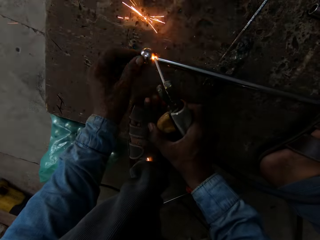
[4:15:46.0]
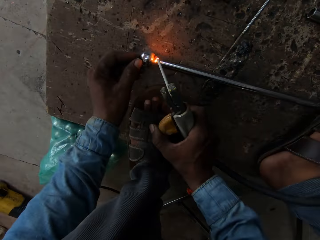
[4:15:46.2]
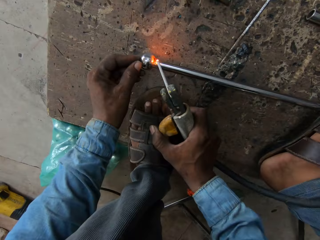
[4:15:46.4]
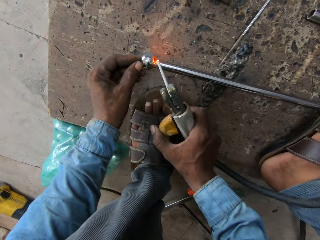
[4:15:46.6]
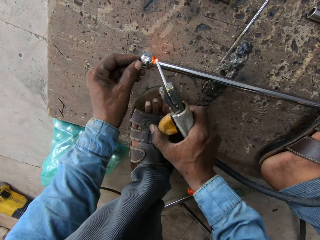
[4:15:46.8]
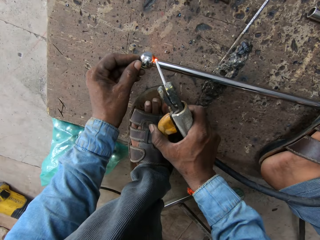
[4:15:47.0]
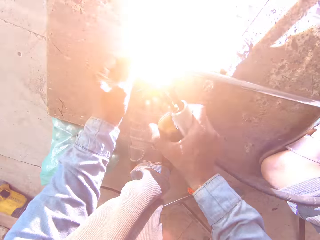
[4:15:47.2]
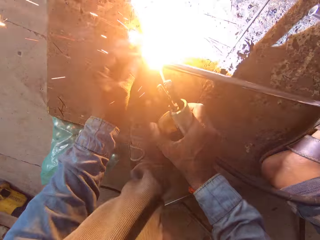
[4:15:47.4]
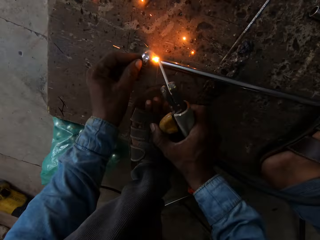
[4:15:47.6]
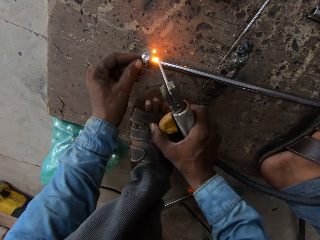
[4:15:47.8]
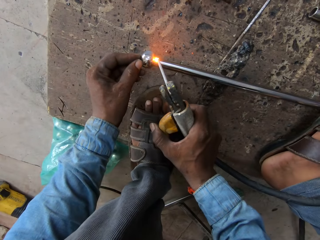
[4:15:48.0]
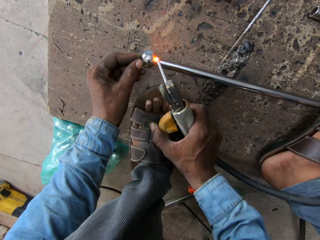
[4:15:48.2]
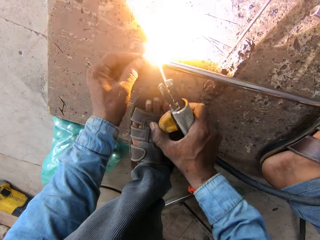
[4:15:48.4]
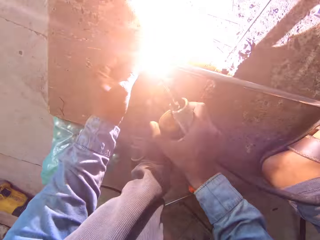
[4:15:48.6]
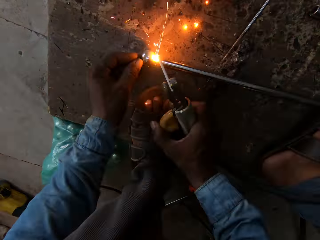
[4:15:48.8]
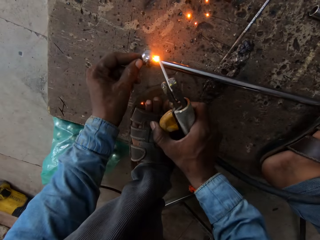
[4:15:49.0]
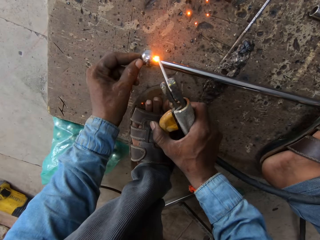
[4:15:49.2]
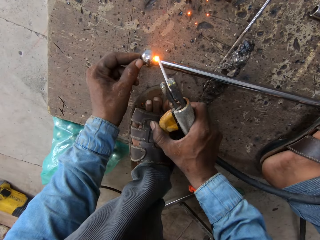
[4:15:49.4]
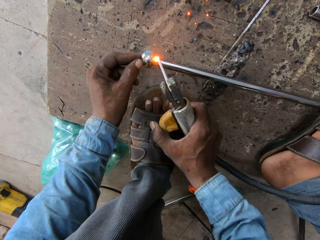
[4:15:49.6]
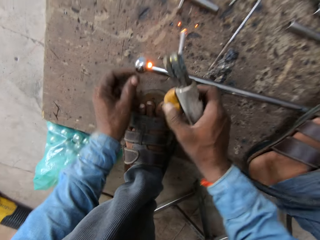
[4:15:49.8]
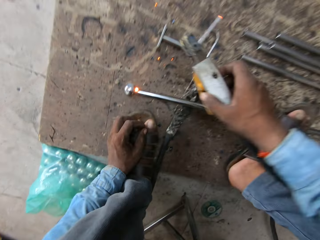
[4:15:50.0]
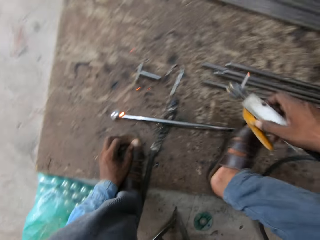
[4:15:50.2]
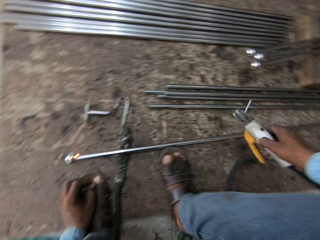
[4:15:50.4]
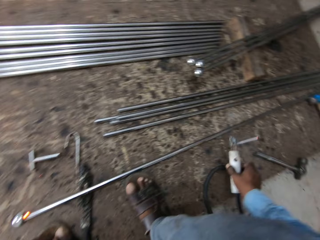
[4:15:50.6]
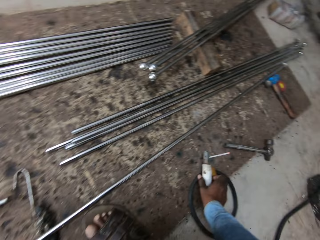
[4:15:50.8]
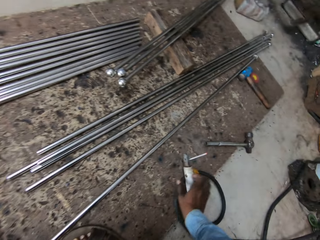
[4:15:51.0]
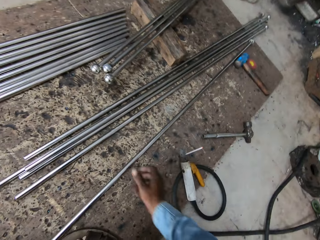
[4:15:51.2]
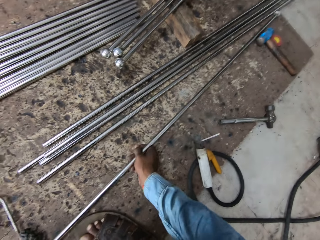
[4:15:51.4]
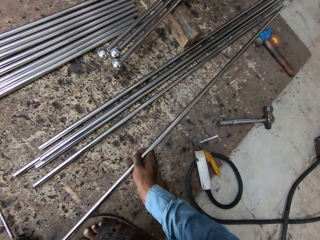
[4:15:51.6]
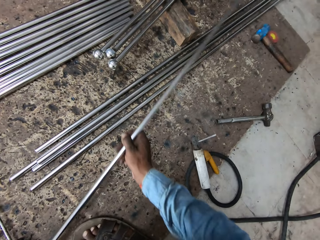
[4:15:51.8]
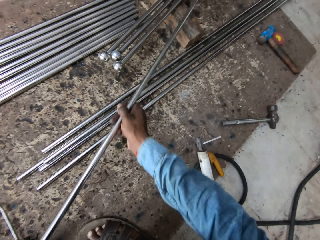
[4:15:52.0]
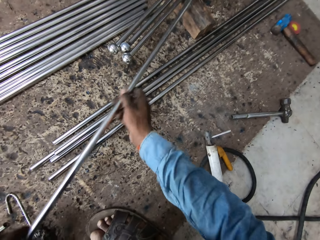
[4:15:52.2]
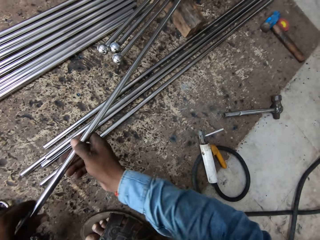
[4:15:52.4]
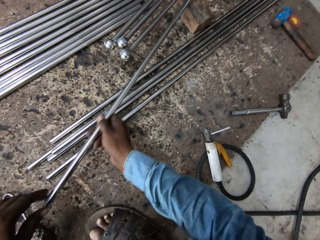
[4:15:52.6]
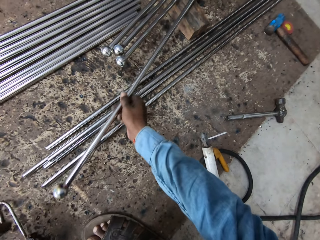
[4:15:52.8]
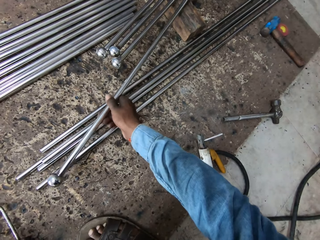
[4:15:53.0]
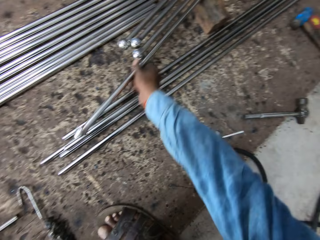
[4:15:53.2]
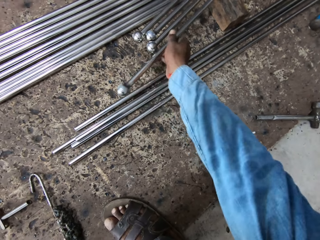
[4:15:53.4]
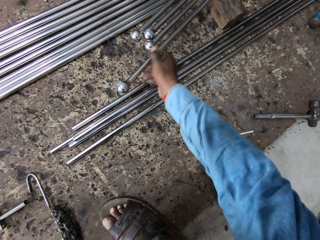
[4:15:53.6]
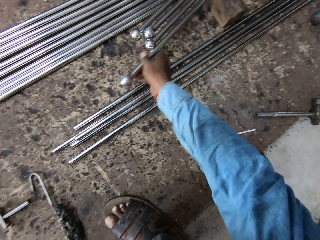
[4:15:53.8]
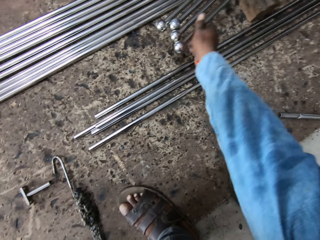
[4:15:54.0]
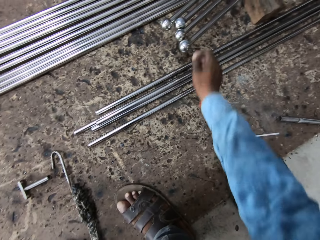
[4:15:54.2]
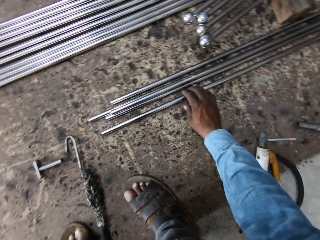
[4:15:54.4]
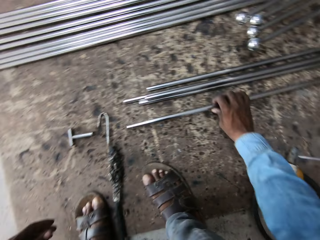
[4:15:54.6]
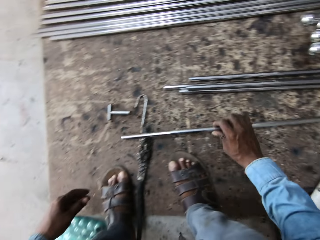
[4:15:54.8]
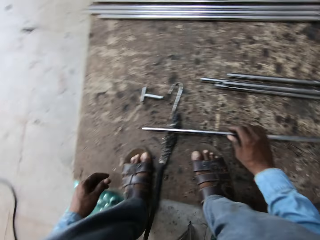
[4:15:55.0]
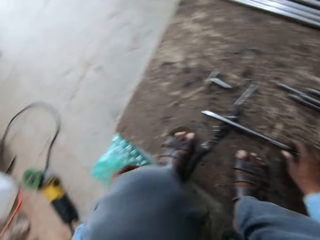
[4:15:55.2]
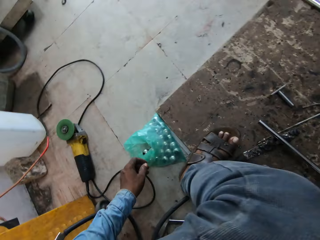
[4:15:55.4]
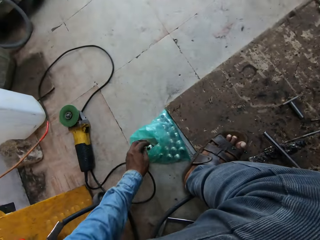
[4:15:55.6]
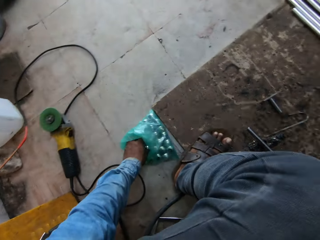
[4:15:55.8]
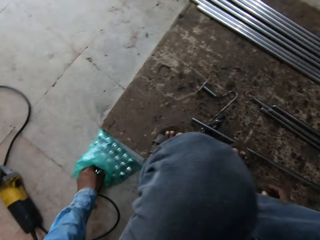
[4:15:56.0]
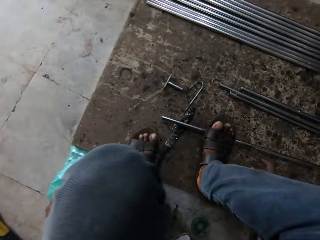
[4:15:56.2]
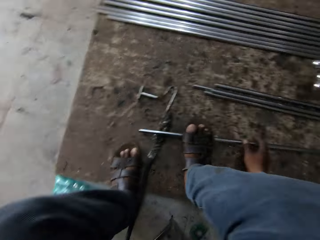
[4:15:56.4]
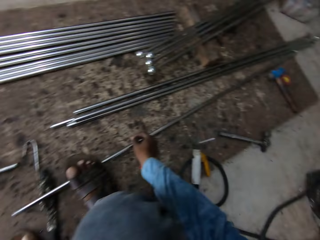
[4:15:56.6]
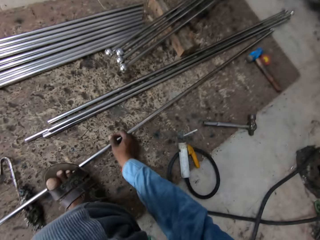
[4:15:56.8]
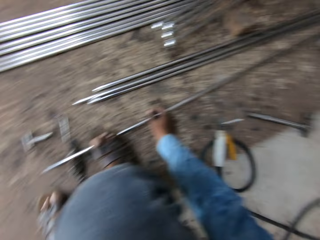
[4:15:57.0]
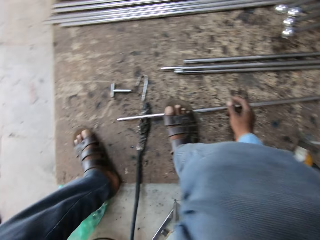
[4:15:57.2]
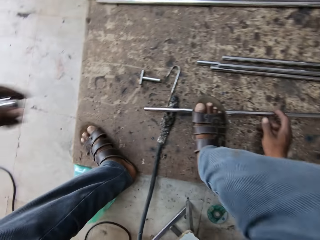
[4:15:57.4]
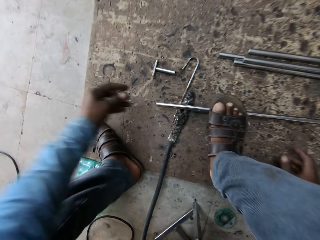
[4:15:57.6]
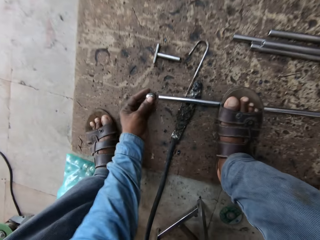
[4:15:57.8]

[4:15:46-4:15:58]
The camera wearer picks up the metal. They put back the iron rod. They take another iron rod. They pick up a ball.

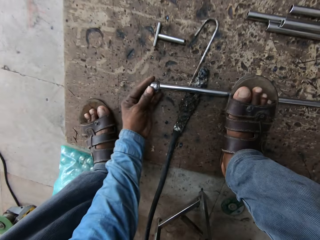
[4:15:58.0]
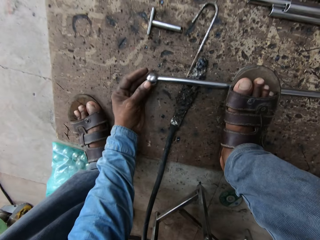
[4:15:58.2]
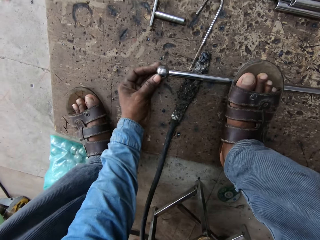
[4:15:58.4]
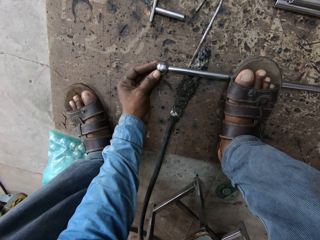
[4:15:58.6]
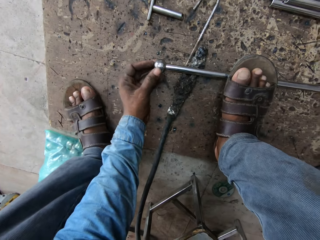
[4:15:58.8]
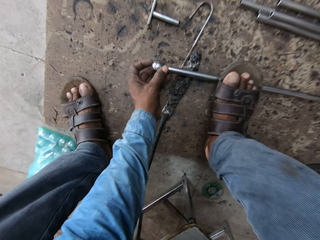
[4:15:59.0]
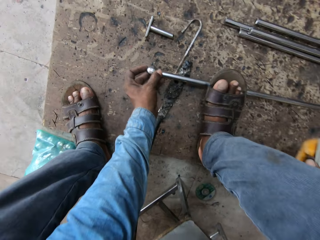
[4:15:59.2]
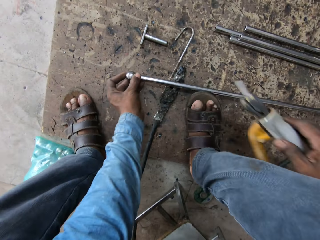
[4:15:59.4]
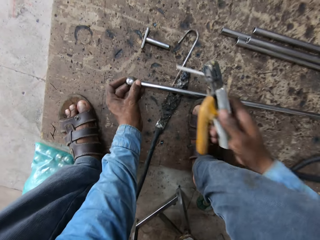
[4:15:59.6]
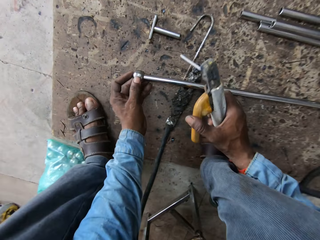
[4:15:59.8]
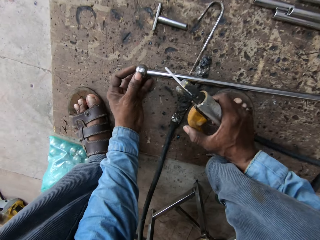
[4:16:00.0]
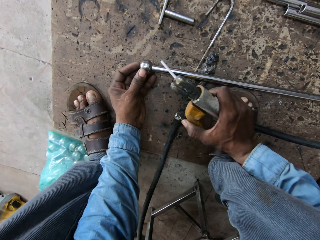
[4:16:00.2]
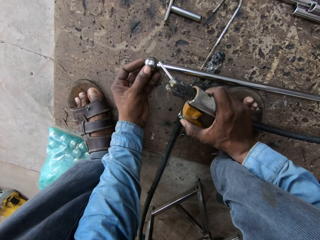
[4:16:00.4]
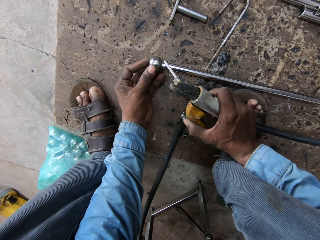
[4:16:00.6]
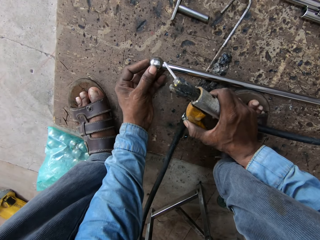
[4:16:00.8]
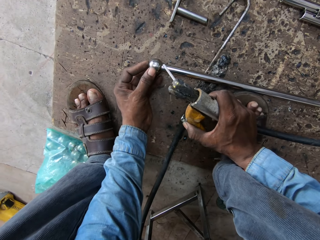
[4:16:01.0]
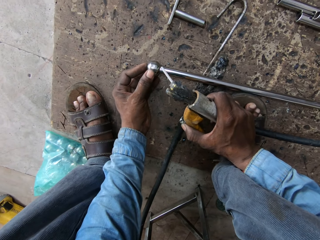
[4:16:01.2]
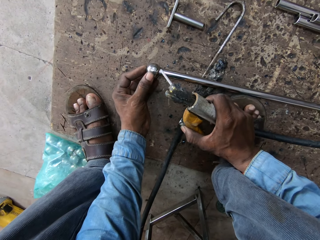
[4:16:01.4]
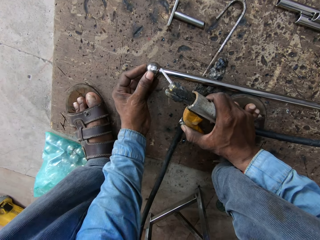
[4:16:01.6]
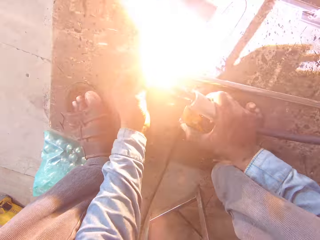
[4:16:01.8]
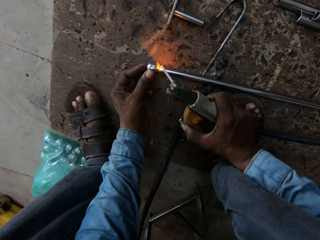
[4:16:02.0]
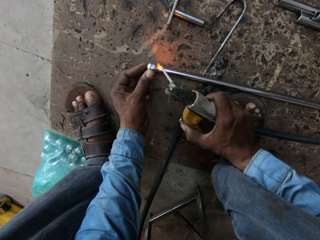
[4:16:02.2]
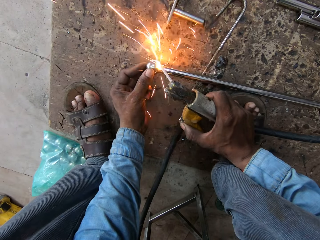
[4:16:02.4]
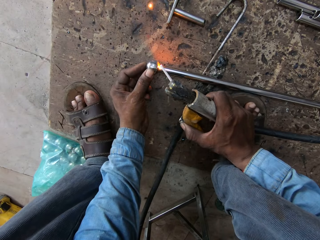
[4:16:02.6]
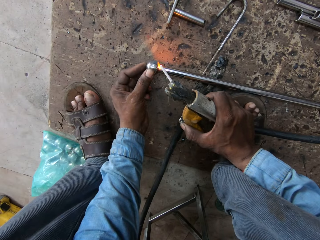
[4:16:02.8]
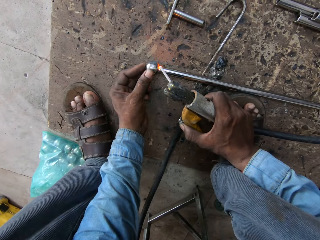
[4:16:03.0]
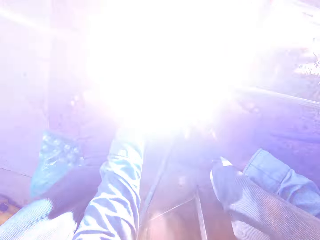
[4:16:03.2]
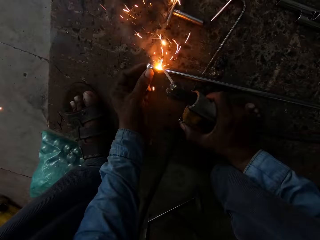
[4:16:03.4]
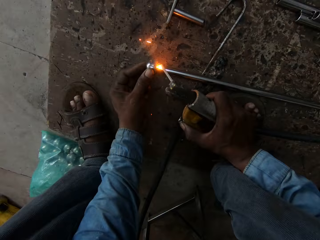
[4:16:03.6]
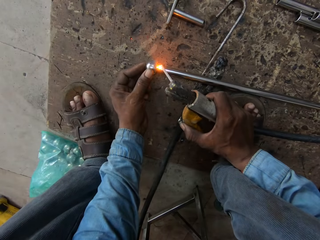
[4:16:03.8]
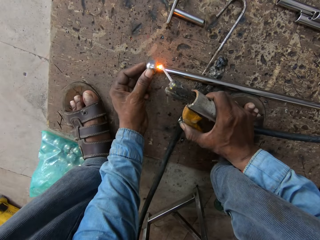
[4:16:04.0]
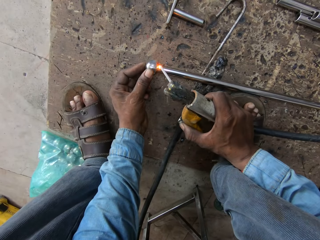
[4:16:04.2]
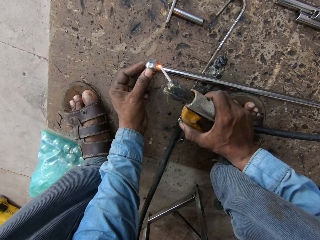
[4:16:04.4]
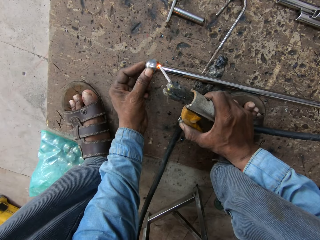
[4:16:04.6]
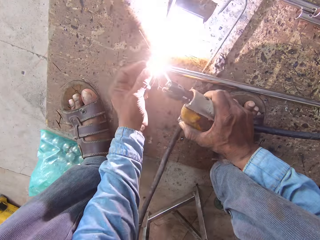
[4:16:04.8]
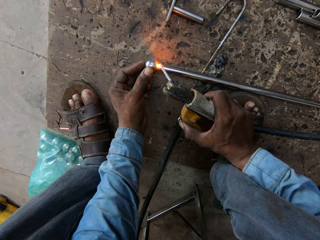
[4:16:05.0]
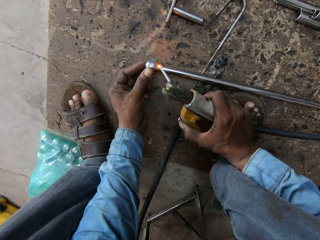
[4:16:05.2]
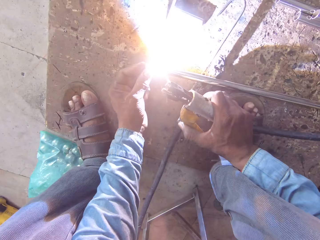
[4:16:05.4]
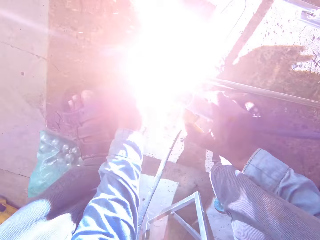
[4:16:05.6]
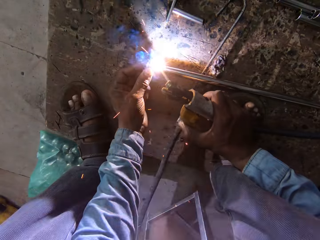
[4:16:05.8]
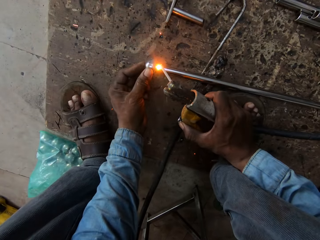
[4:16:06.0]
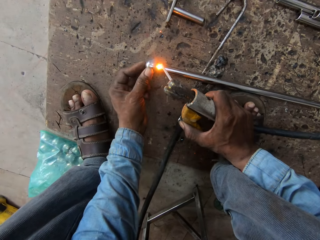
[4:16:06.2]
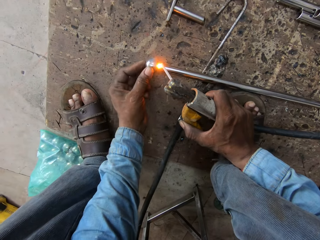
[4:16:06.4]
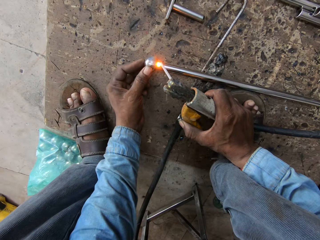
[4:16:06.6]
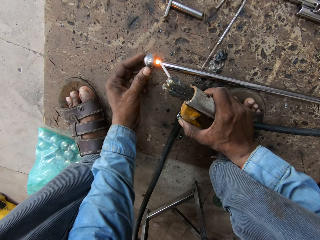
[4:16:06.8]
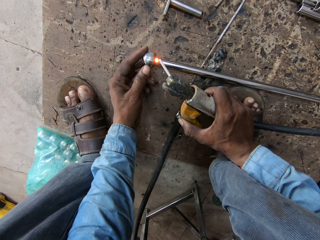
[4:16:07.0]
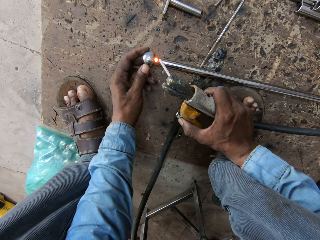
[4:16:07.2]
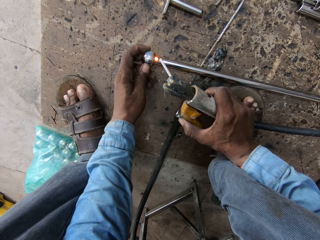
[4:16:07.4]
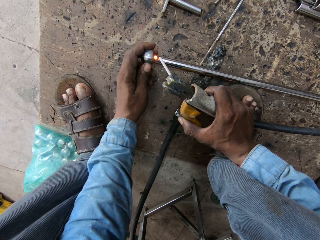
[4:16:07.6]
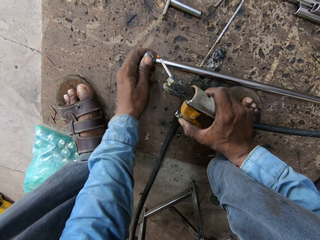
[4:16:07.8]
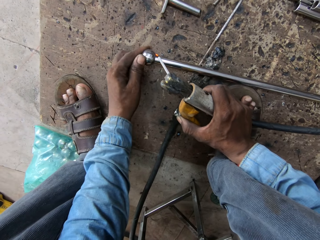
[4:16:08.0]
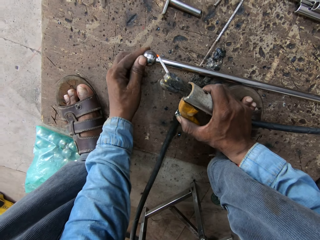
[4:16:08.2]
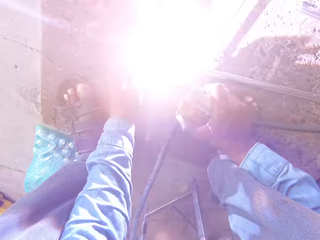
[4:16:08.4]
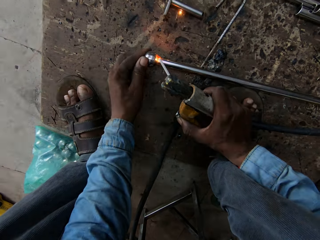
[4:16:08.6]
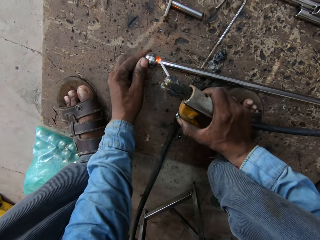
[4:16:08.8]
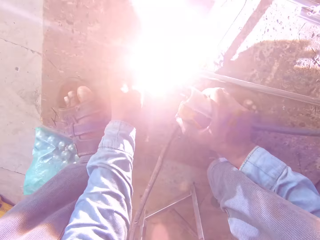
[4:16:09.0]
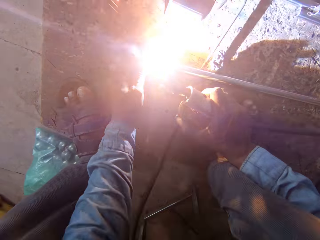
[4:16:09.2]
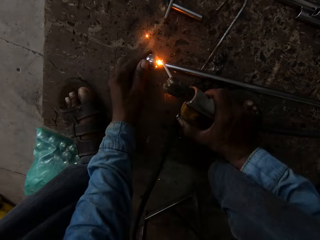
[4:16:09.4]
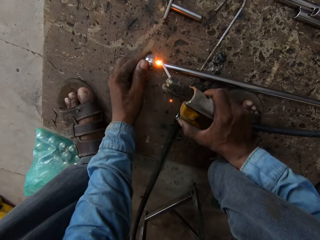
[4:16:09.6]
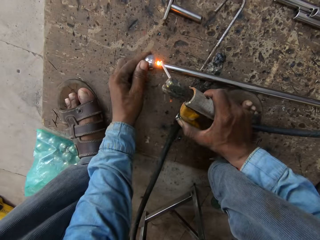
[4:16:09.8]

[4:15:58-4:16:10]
The camera wearer puts the ball in the tip of the iron rod. They weld the iron rod.
